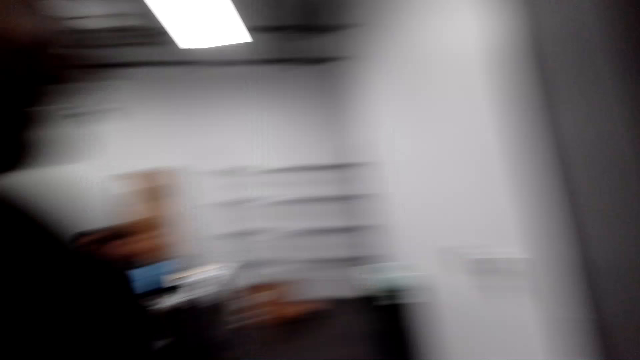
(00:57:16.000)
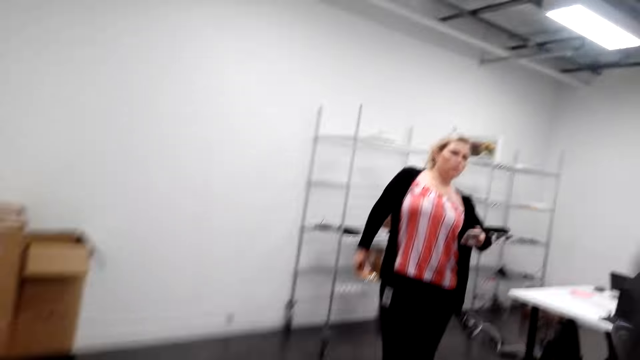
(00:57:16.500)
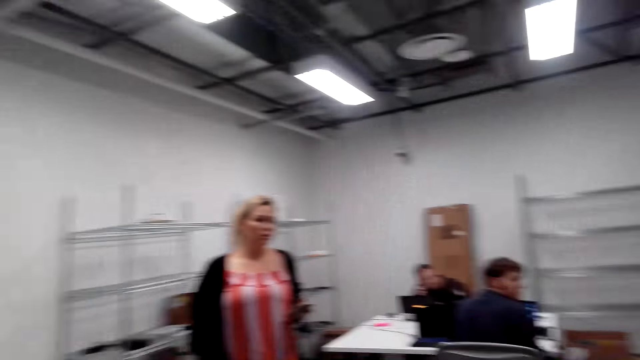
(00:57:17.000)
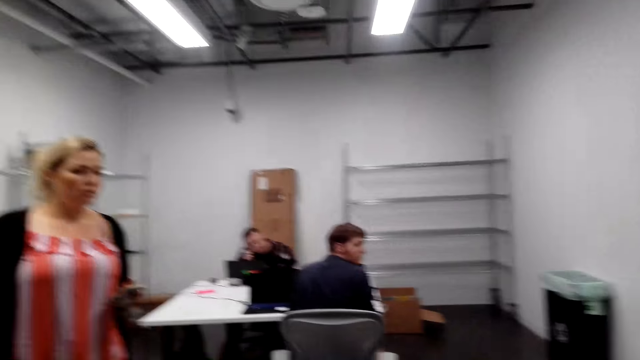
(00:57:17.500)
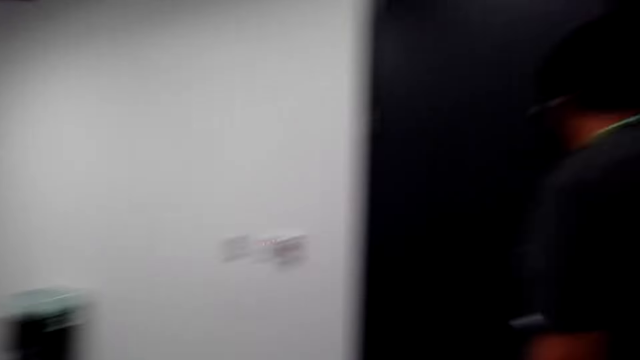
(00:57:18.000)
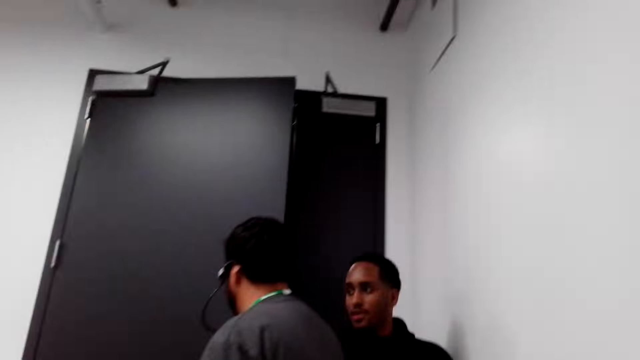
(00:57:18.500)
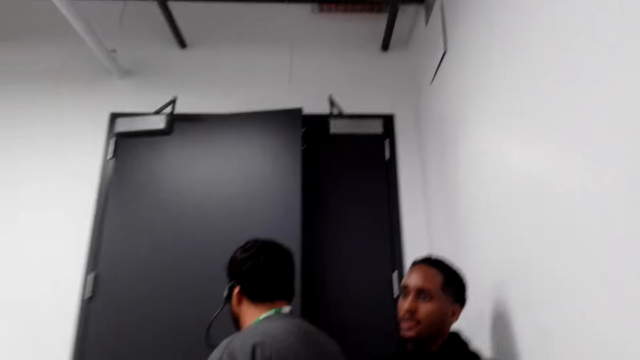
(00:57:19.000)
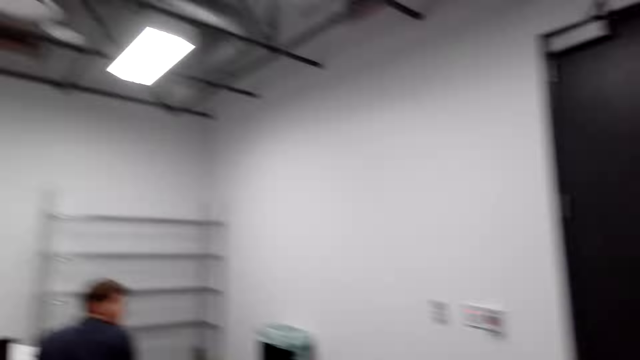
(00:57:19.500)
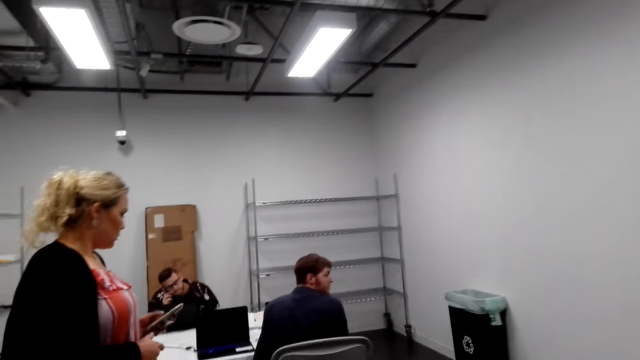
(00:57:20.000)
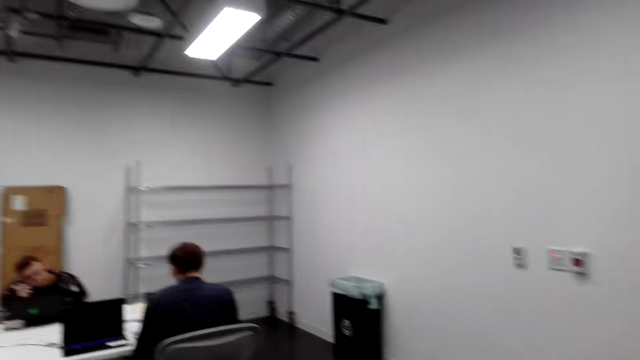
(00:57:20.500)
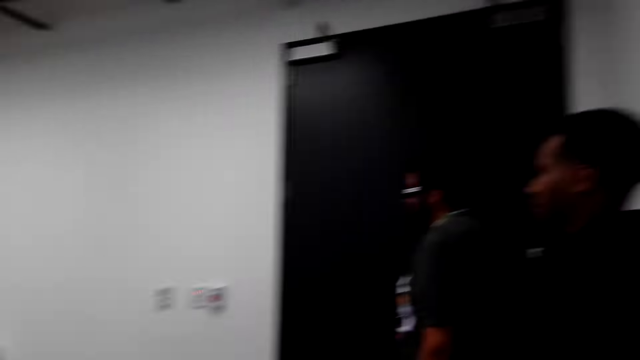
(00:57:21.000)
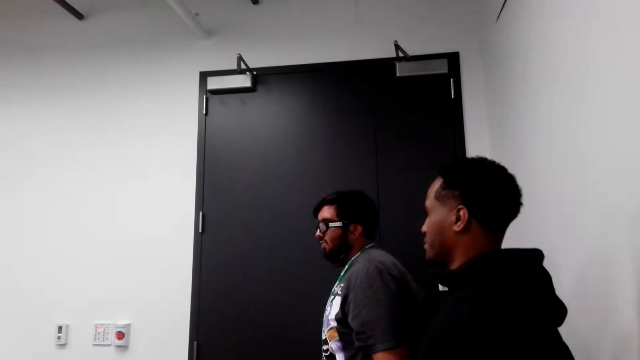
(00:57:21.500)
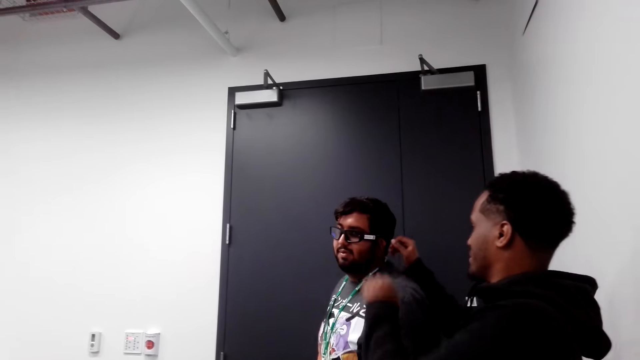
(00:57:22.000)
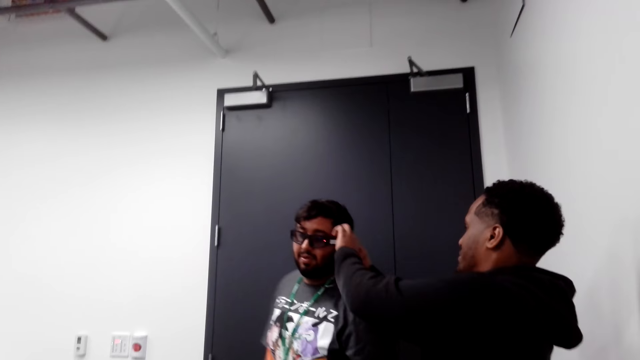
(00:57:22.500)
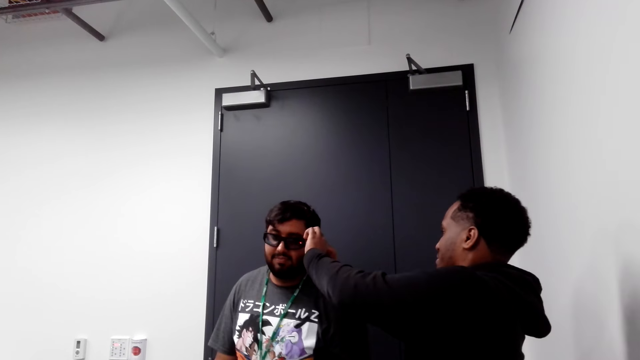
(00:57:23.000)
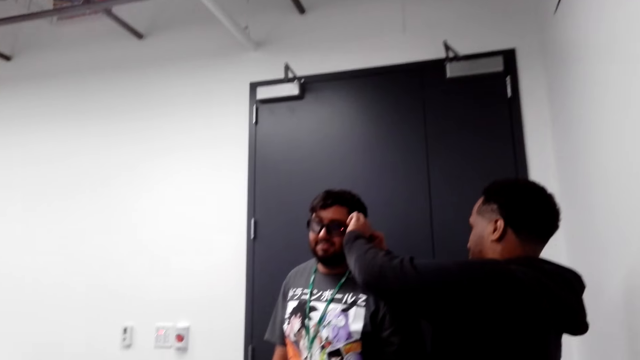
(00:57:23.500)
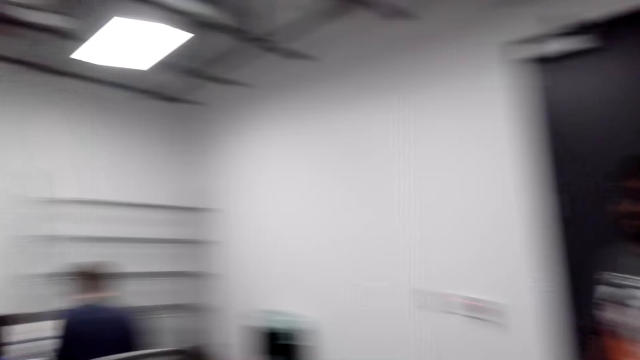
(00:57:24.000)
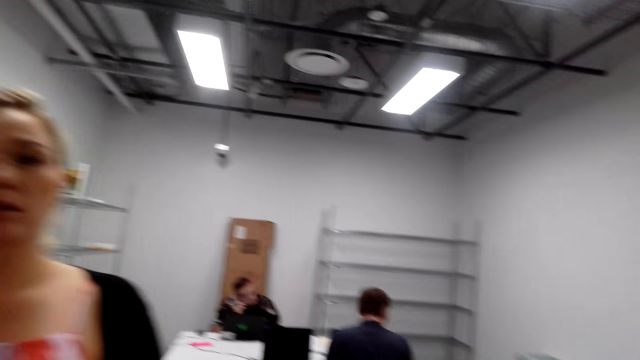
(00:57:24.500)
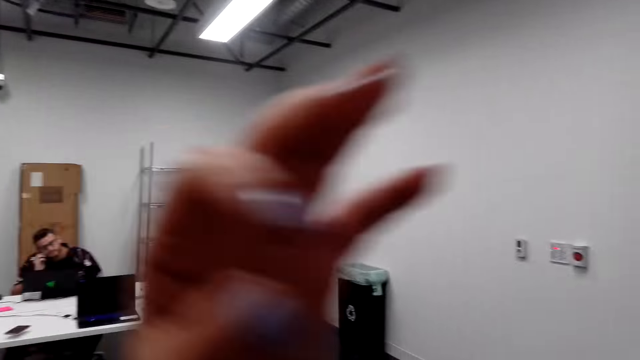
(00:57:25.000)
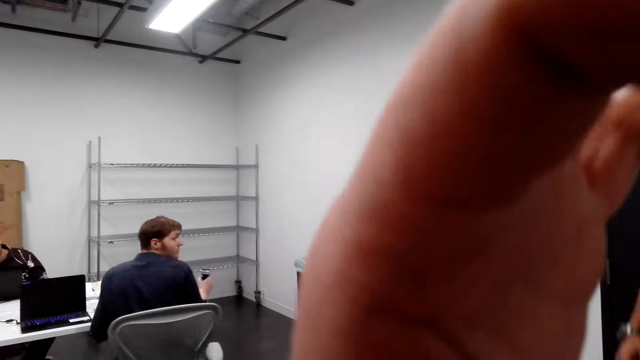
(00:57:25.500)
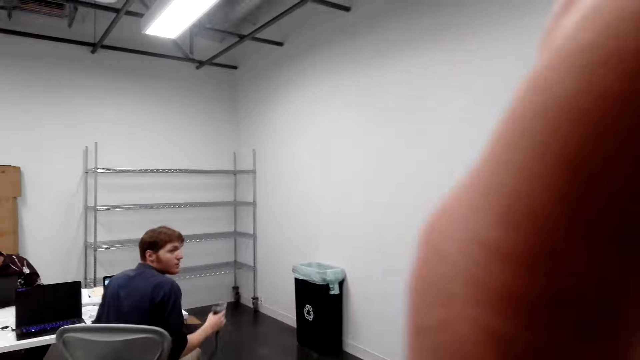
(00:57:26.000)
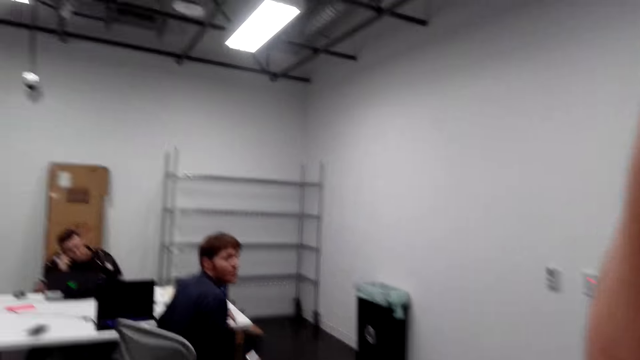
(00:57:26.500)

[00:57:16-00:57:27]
A lady walks in the room. A man closes a door in the room. Another man removes something from the first man. The other man adjusts the first man's goggles in the room.

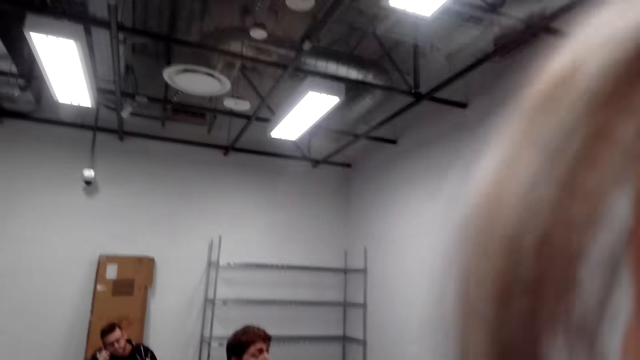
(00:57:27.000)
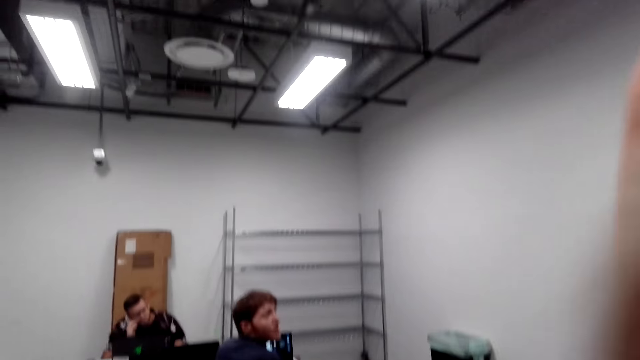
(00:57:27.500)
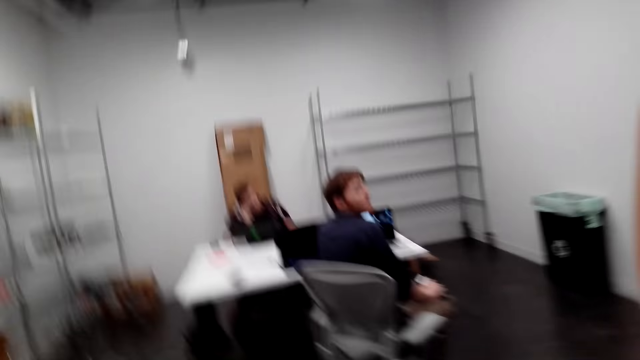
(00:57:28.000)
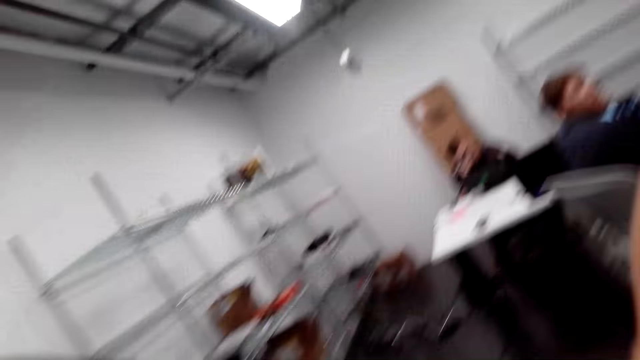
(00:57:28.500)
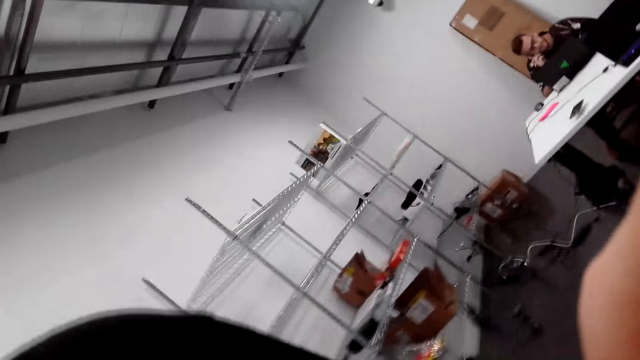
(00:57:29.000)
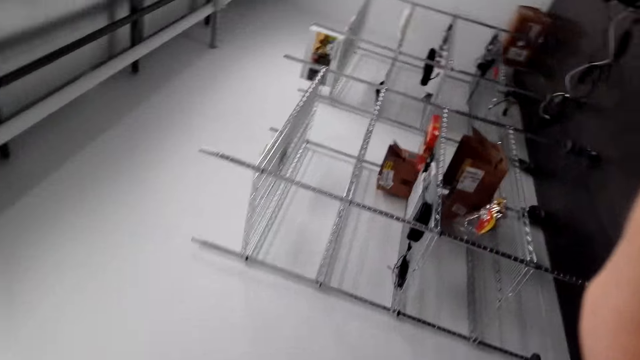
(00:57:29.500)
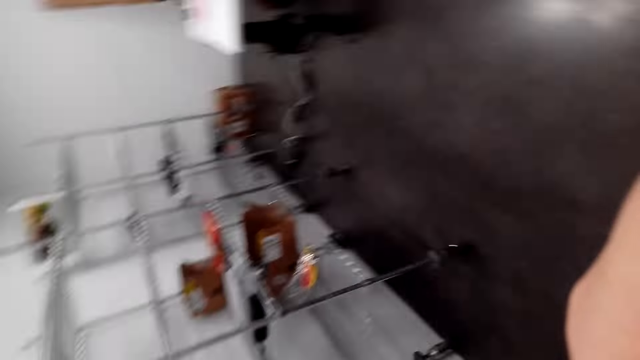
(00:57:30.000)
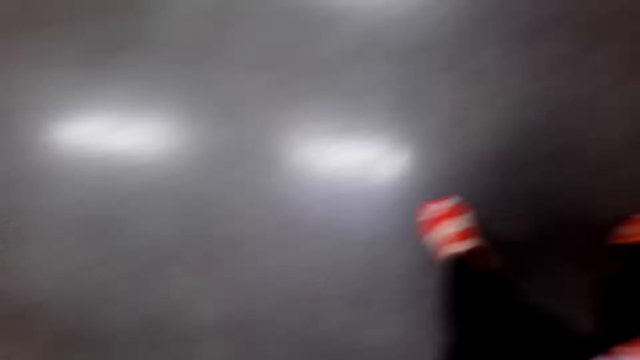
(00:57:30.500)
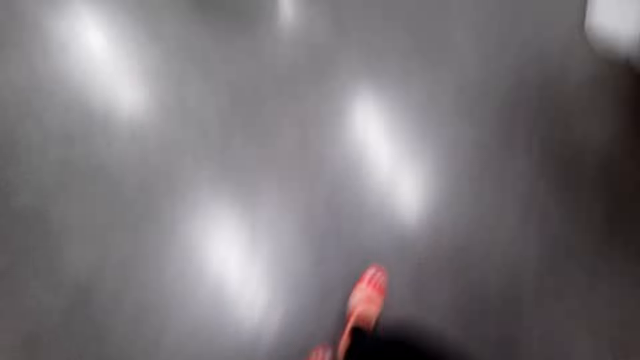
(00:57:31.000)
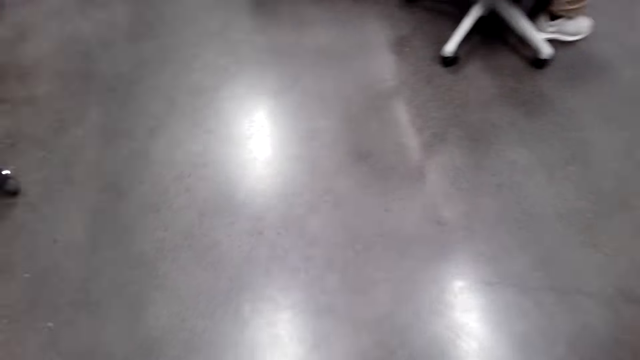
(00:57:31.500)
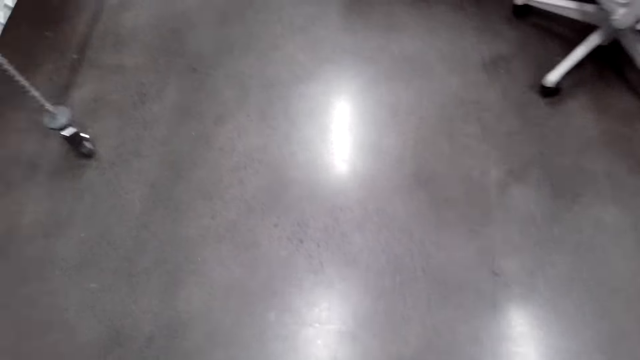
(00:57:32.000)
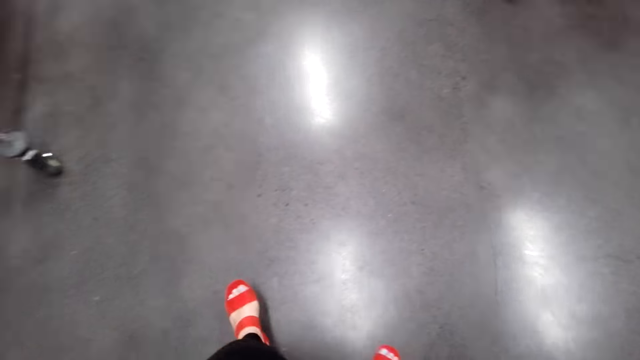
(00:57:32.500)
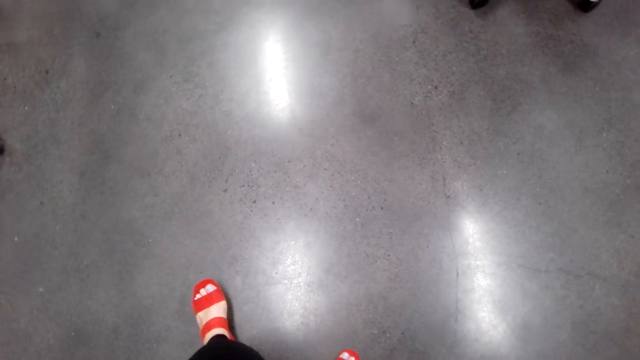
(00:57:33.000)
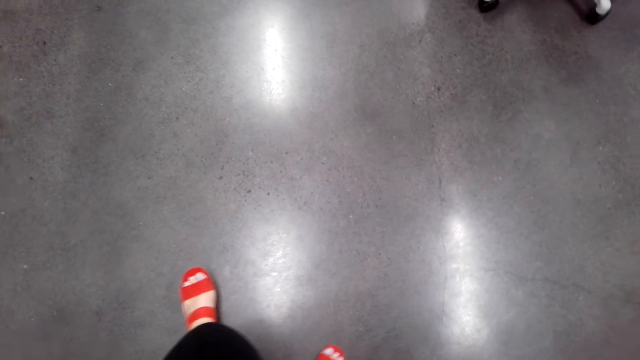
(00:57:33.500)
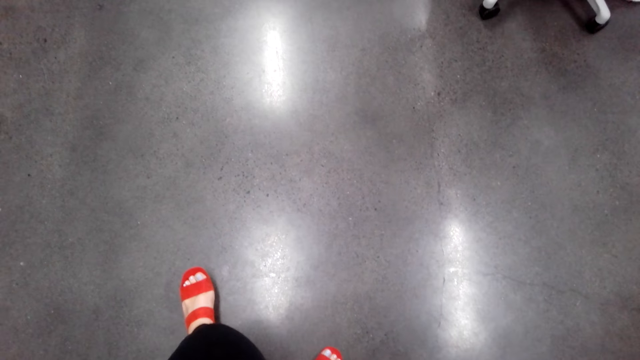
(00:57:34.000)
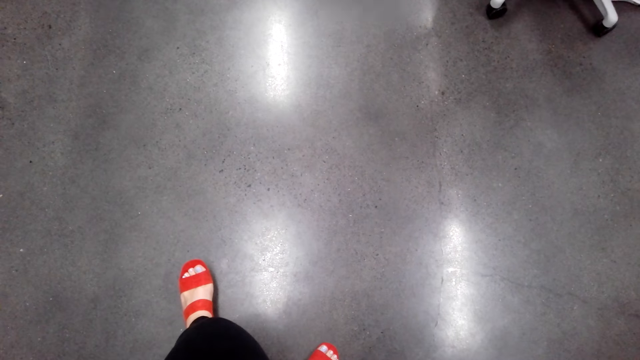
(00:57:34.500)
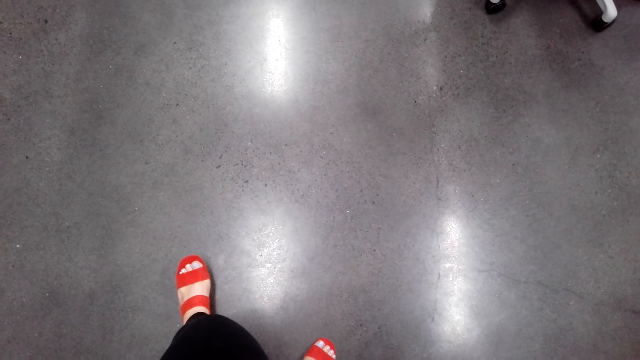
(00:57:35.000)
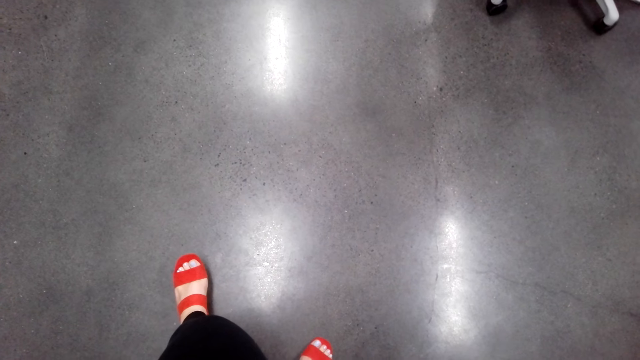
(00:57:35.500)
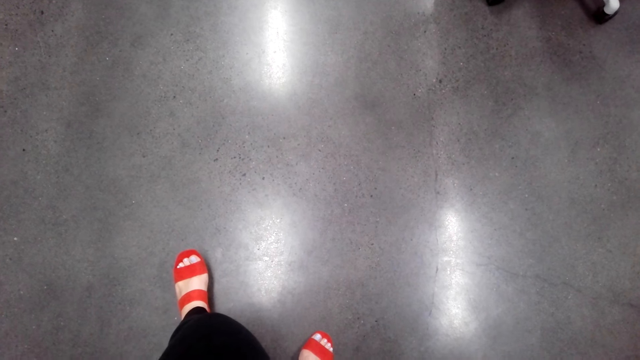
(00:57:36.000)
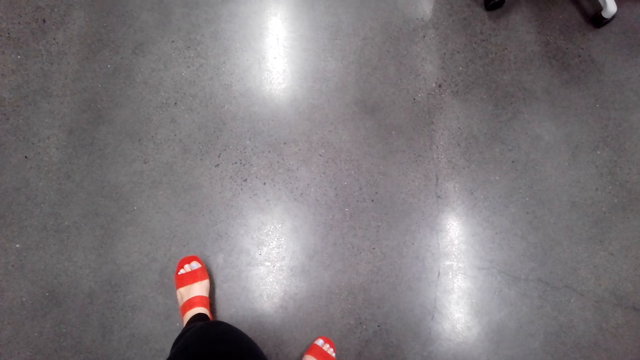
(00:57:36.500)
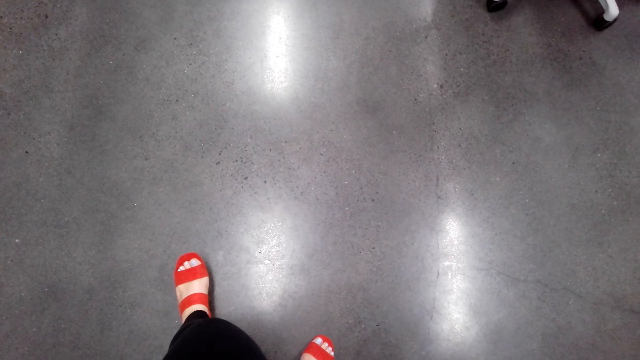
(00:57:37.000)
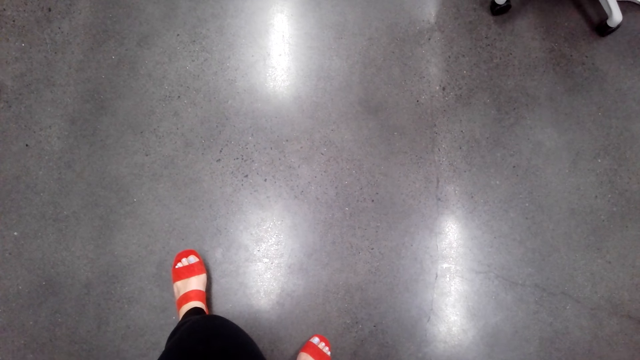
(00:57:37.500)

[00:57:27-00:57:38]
The camera wearer stands in the room.
